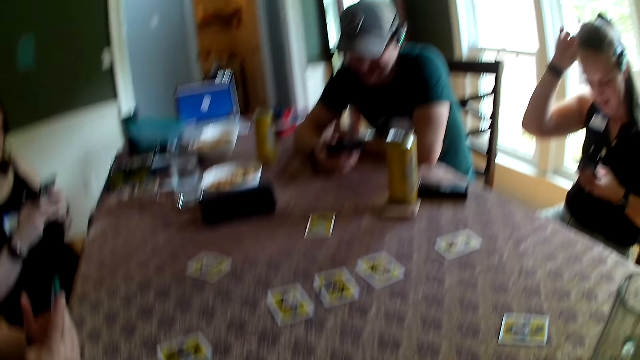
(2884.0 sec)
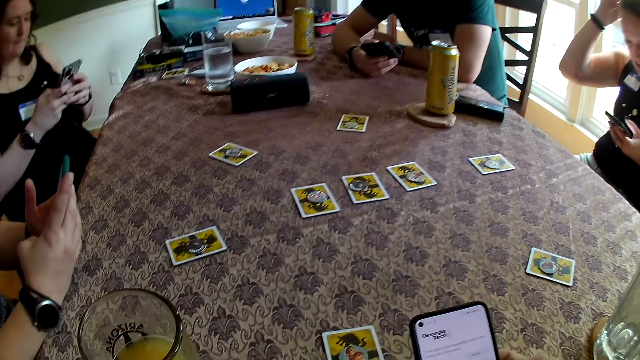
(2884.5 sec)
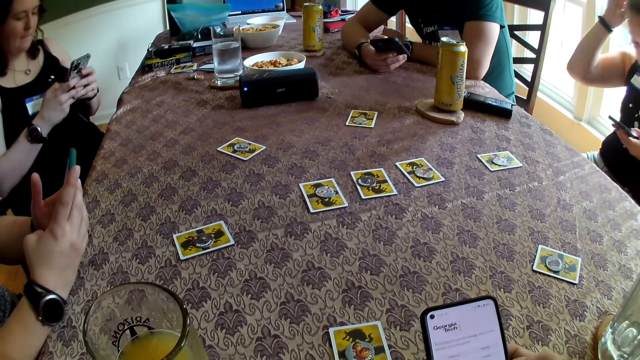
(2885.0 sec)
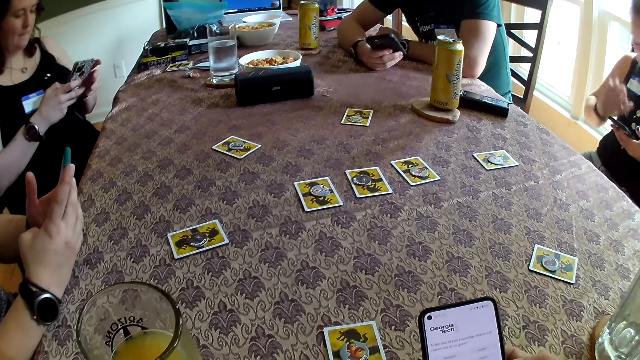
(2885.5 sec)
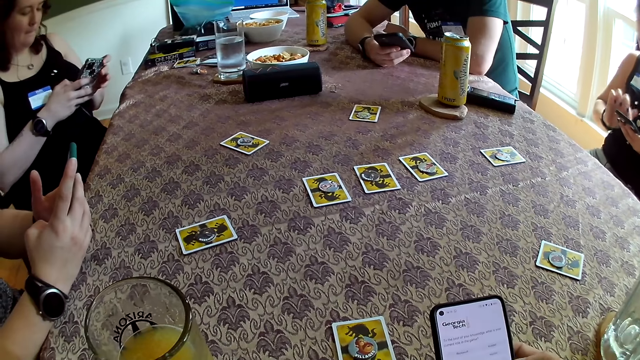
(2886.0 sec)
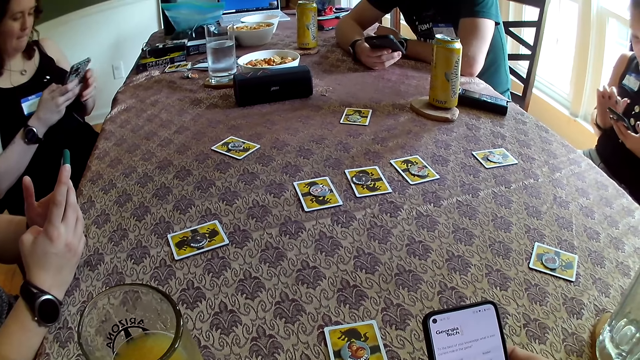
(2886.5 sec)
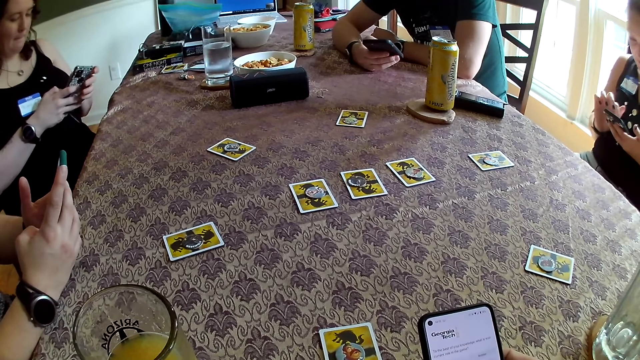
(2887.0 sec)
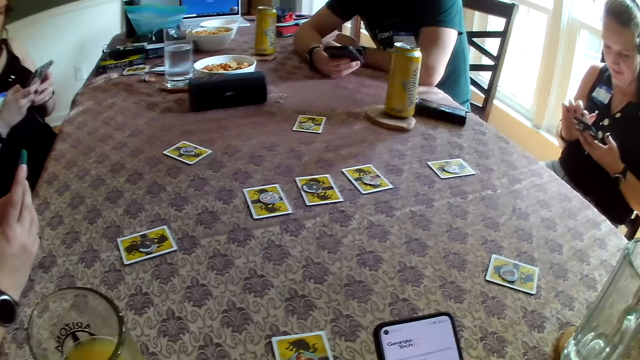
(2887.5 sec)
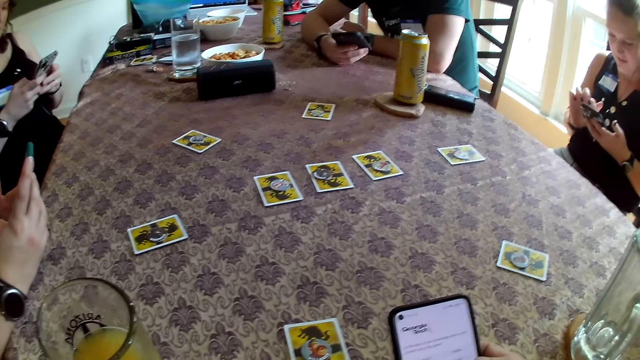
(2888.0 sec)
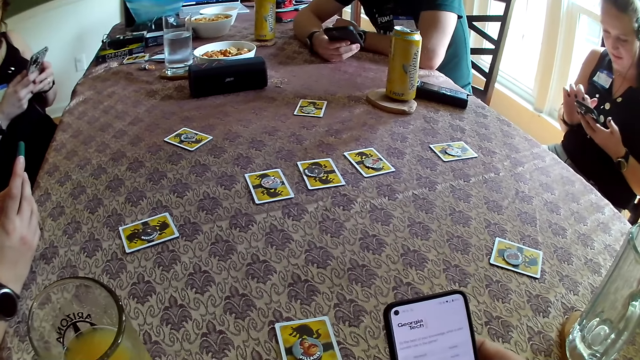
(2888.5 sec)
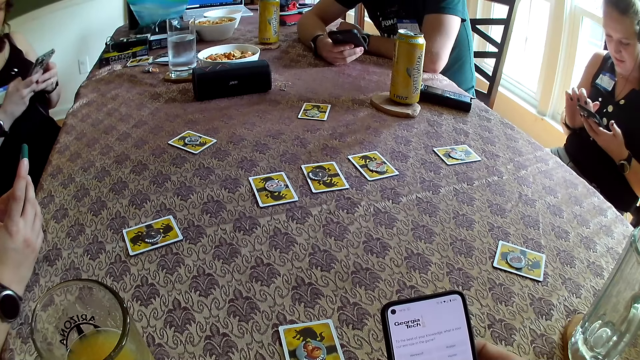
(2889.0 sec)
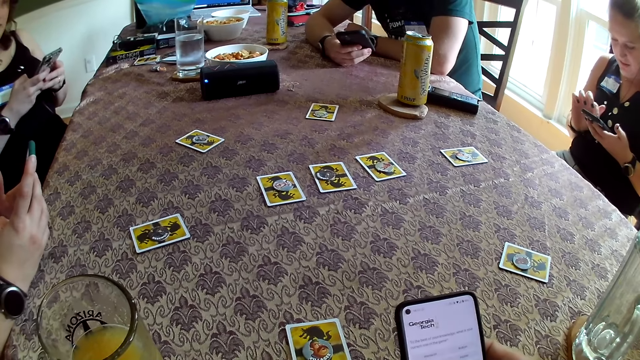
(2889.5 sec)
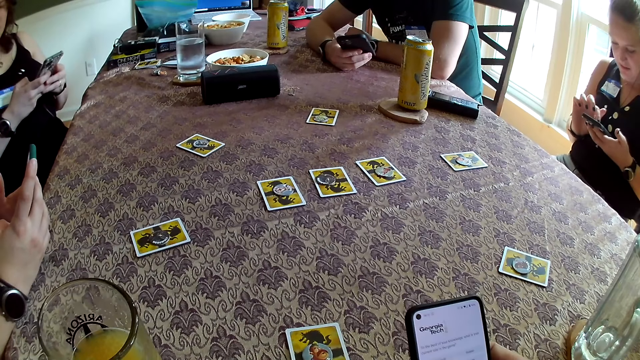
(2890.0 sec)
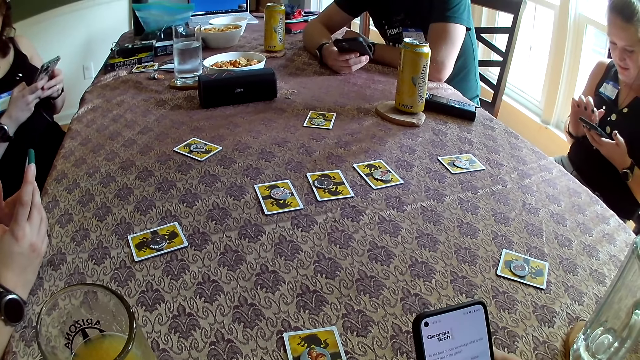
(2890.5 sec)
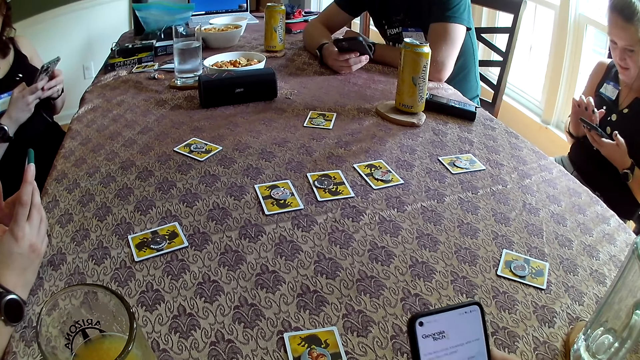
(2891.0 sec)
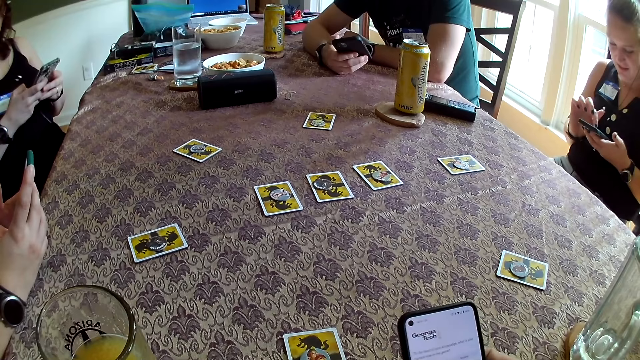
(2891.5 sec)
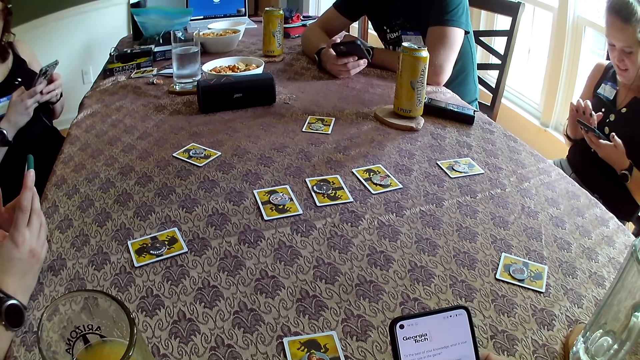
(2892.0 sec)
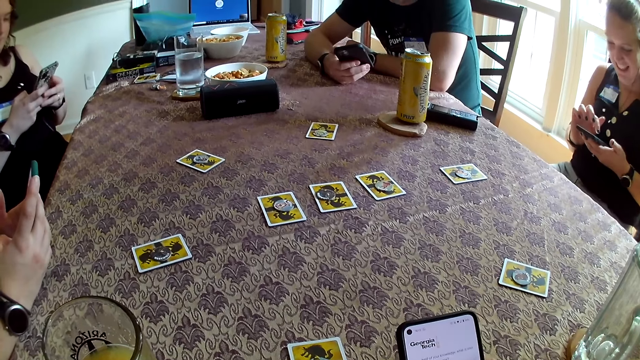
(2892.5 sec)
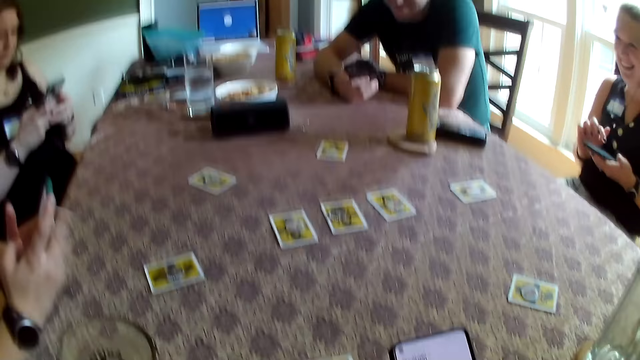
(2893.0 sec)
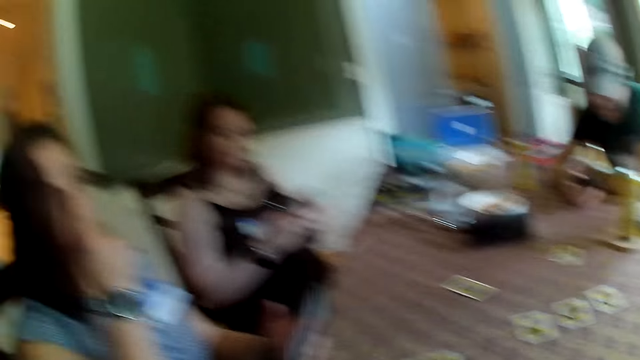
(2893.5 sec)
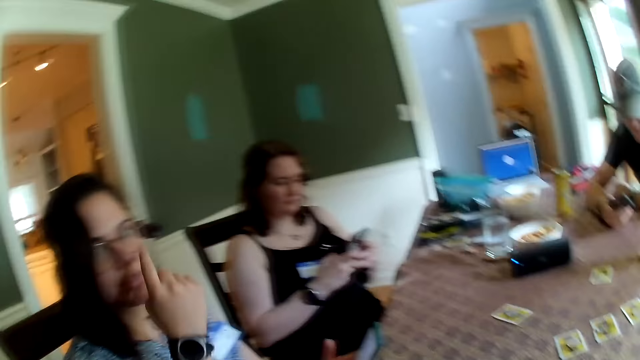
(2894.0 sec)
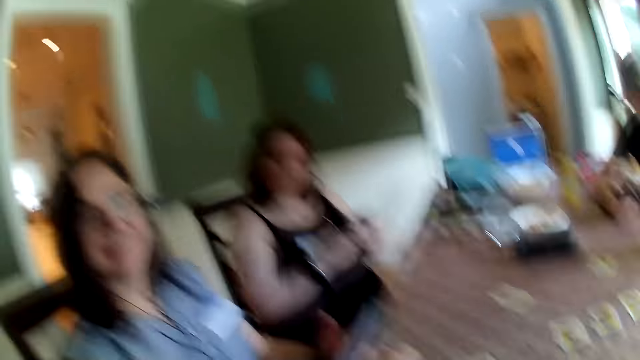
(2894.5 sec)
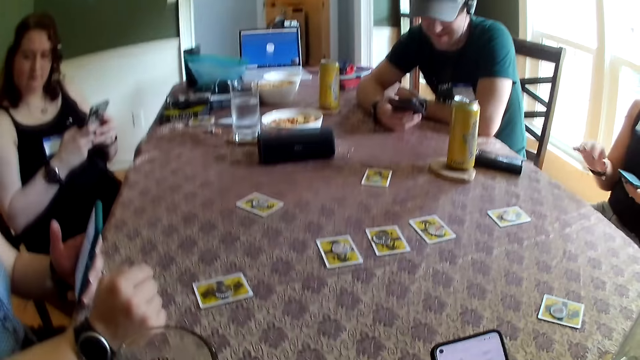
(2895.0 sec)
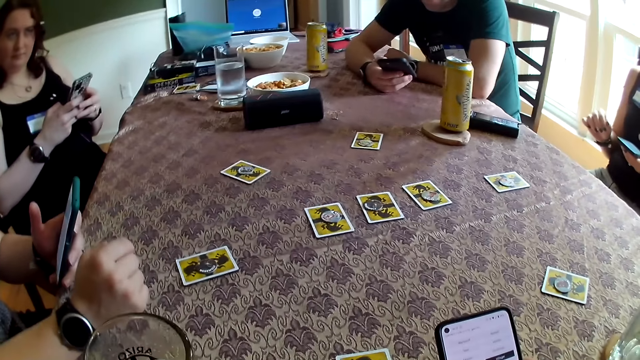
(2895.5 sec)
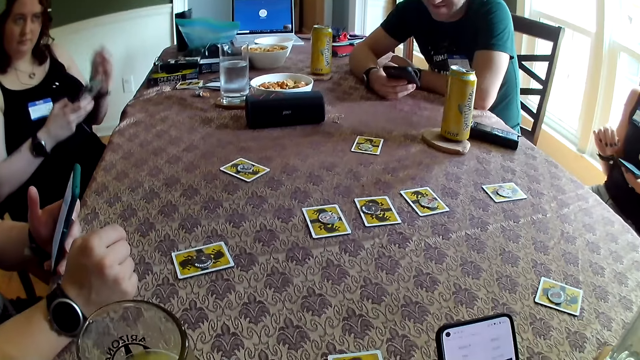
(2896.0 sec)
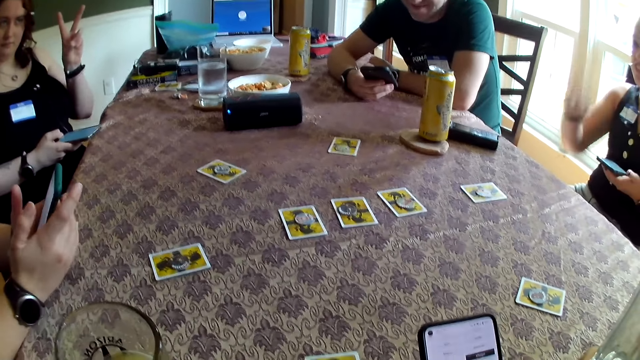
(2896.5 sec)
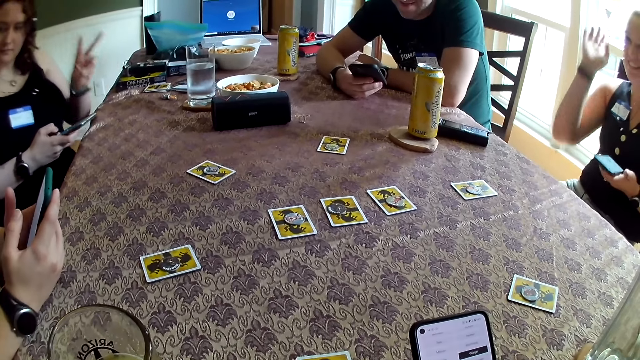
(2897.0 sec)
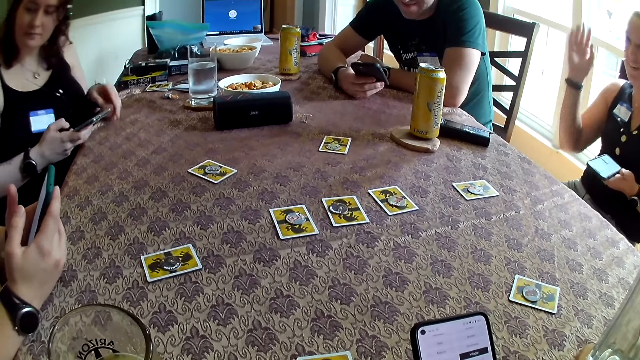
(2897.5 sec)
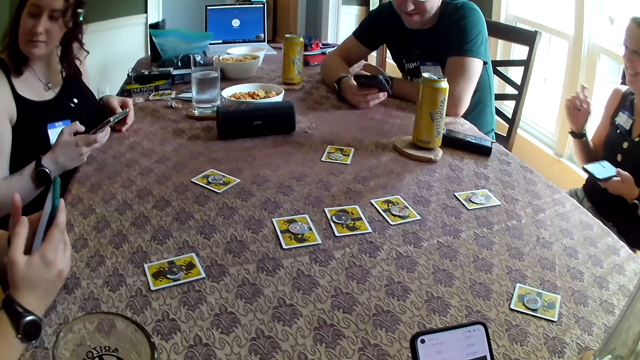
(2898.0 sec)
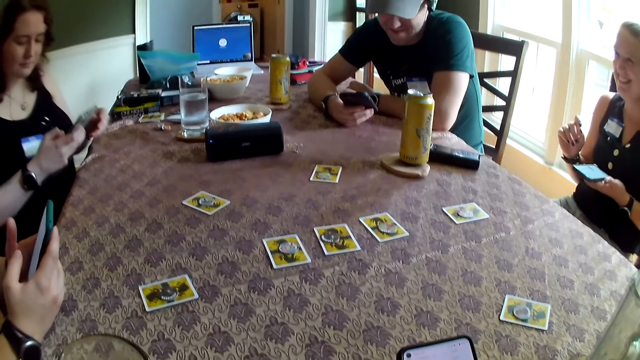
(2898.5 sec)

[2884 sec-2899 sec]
The camera wearer looks around the room. A woman presses her phone with her right index finger. Another woman talks to the group of people. A third woman adjusts her glasses with her right index finger. She drops her right hand on the dining table. The camera wearer talks to a man. The second woman raises her left index and middle finger. The first woman moves her right hand in an upward downward motion.

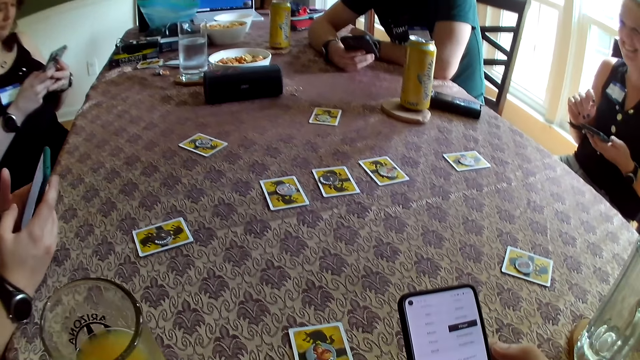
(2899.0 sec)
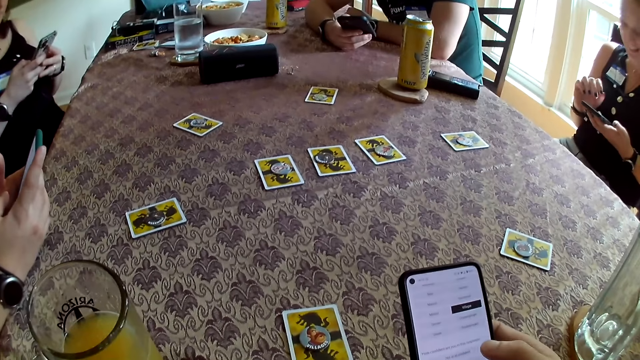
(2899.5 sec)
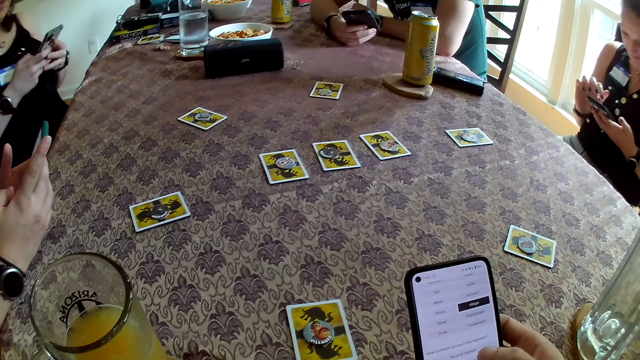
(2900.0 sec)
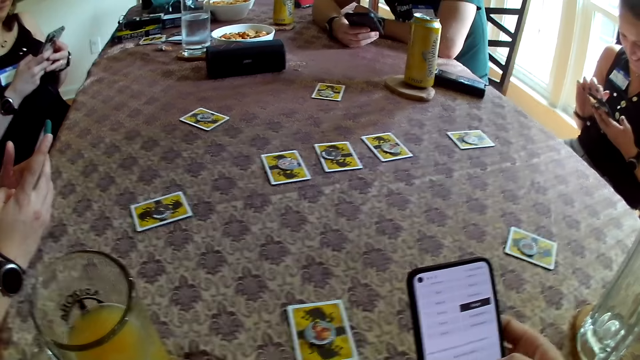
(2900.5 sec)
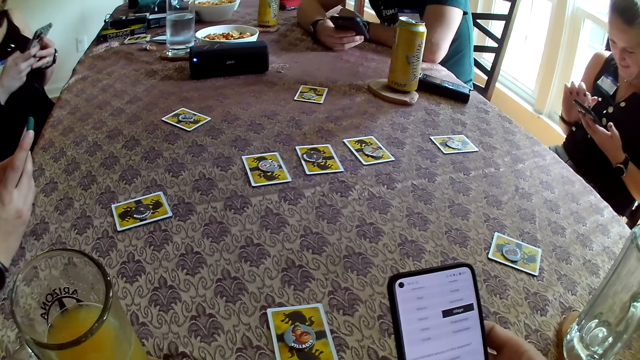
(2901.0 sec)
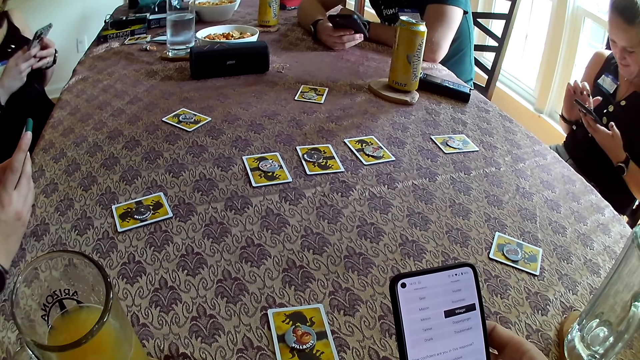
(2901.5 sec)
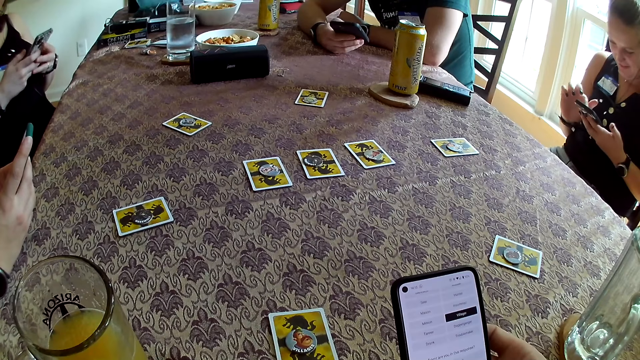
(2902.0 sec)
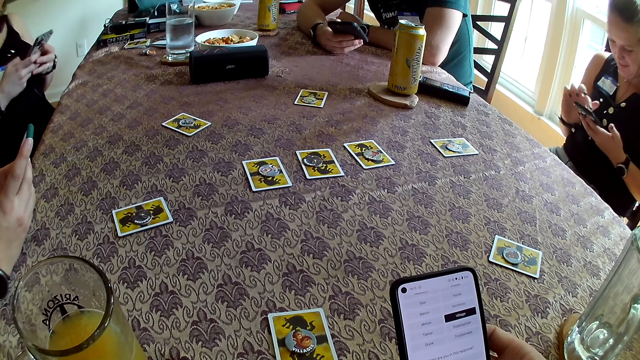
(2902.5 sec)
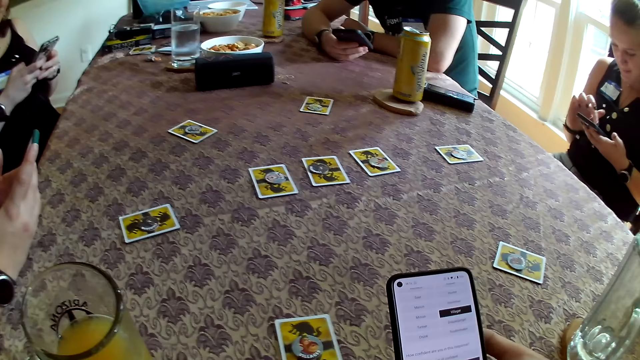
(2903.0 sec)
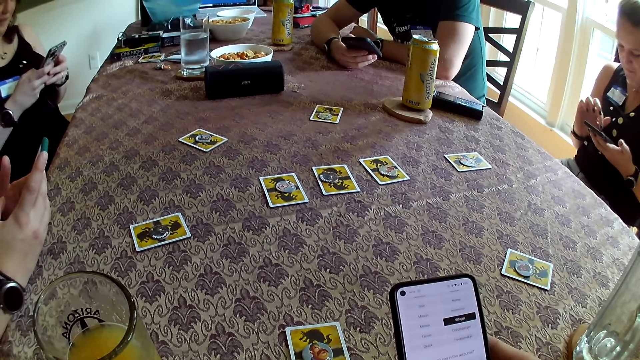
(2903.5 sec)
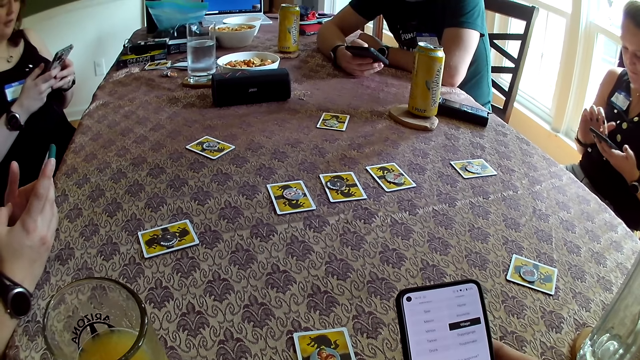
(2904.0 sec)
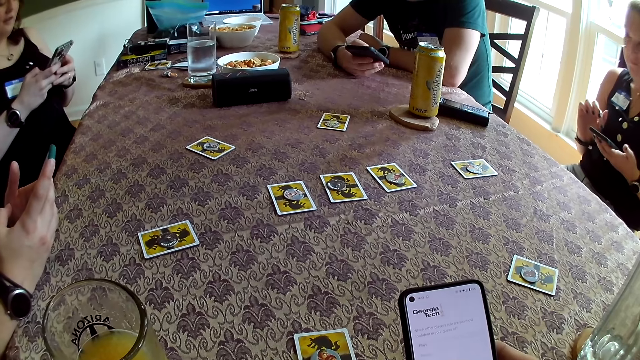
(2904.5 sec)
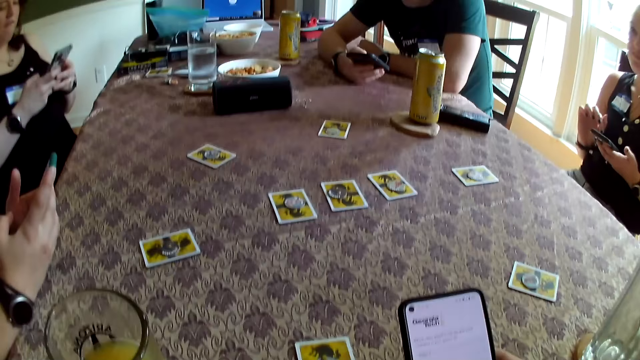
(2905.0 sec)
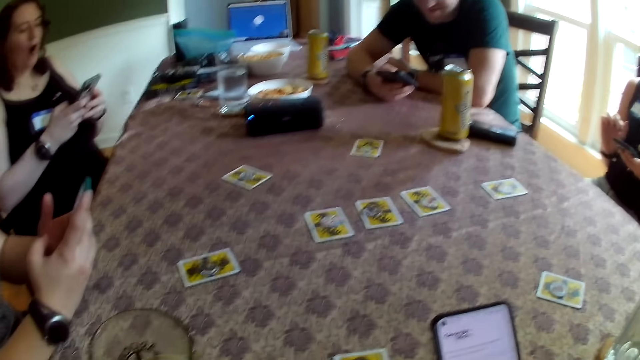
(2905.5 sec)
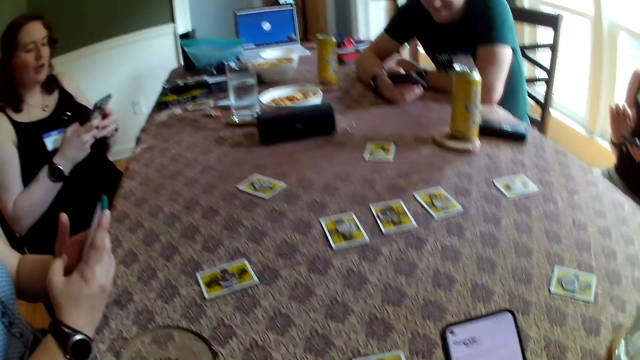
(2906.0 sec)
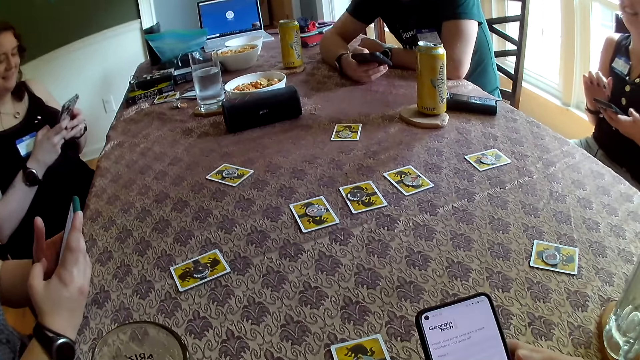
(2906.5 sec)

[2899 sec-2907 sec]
The camera wearer operates the phone.
